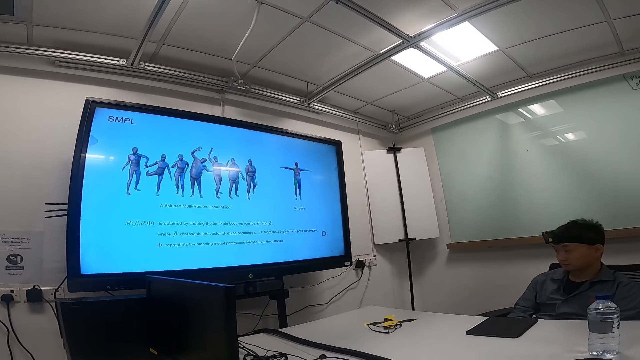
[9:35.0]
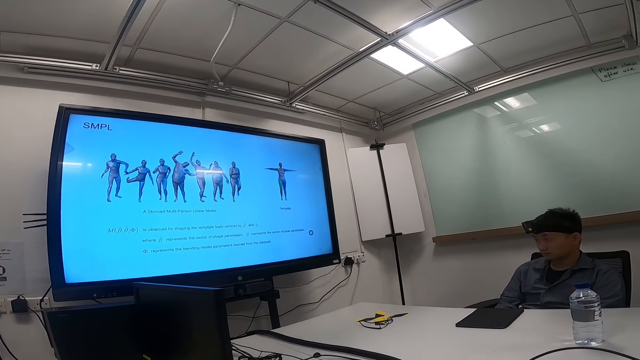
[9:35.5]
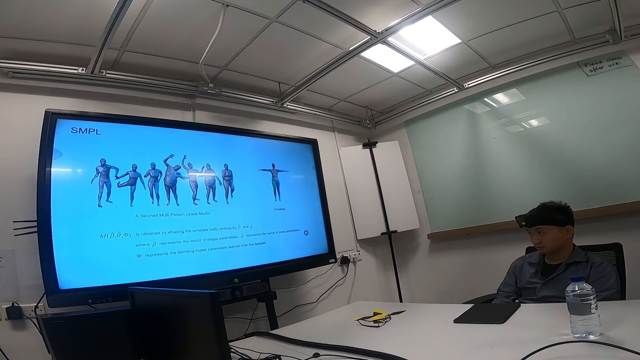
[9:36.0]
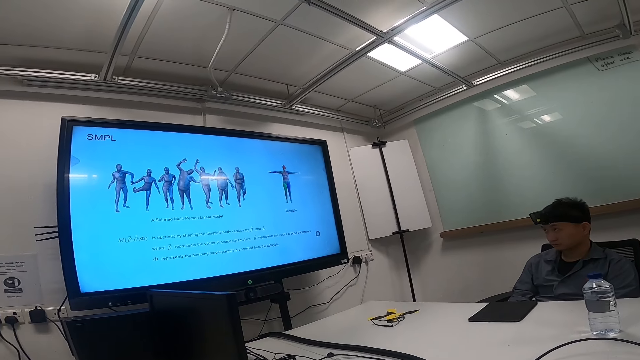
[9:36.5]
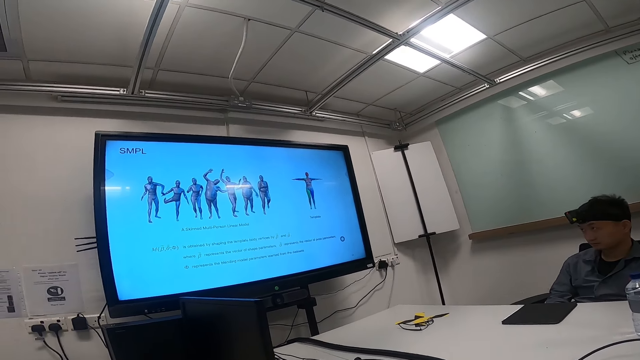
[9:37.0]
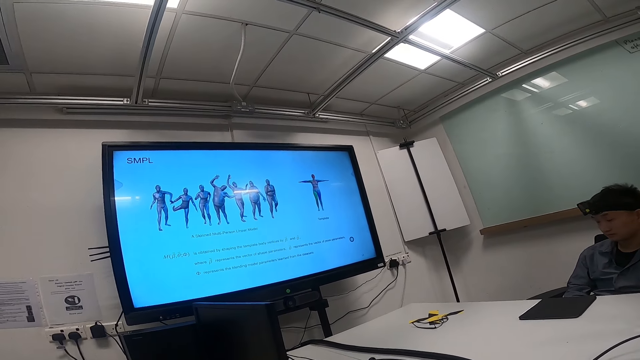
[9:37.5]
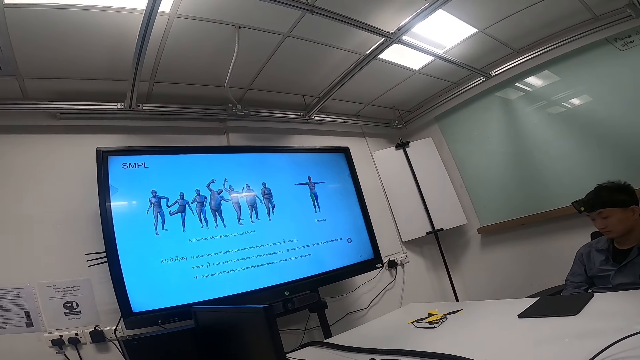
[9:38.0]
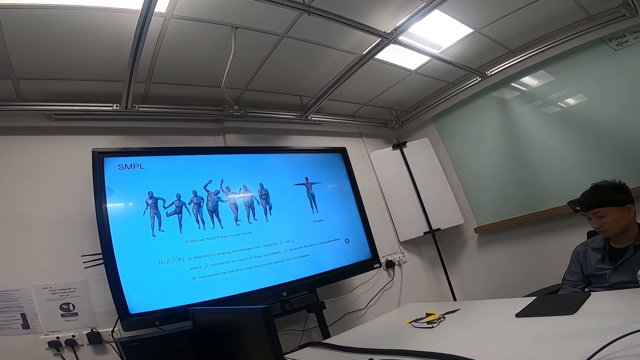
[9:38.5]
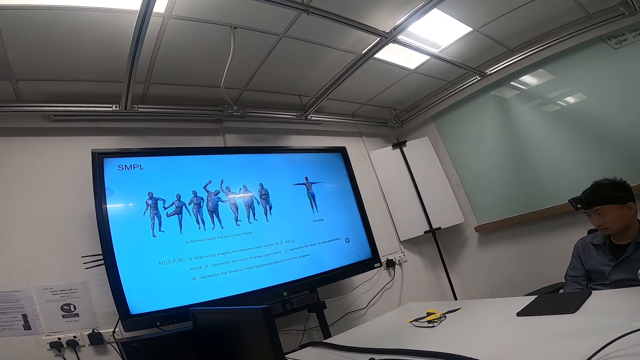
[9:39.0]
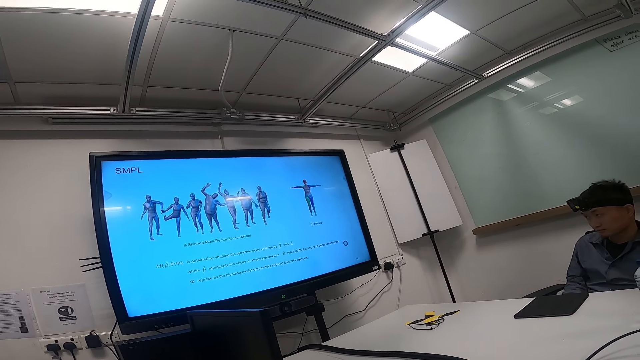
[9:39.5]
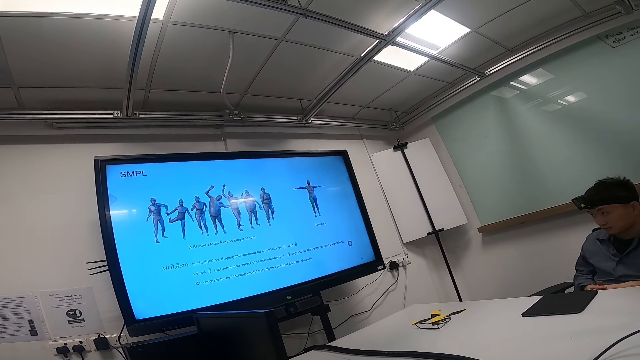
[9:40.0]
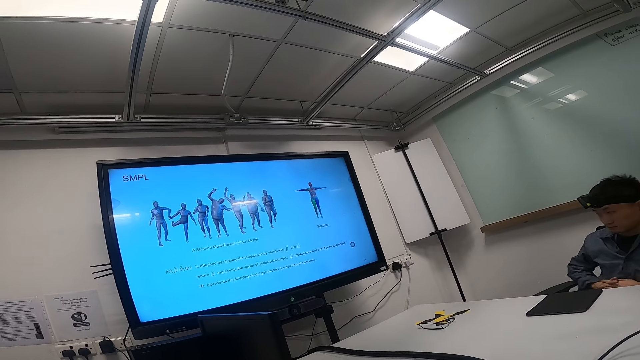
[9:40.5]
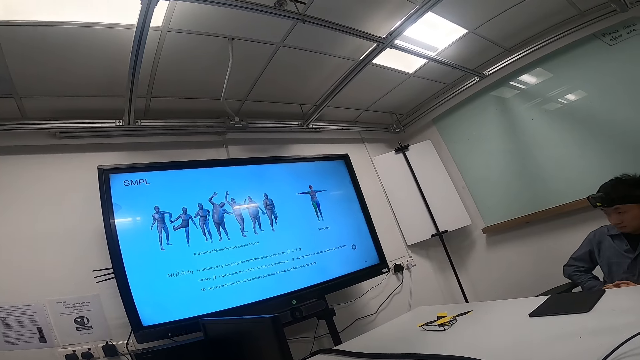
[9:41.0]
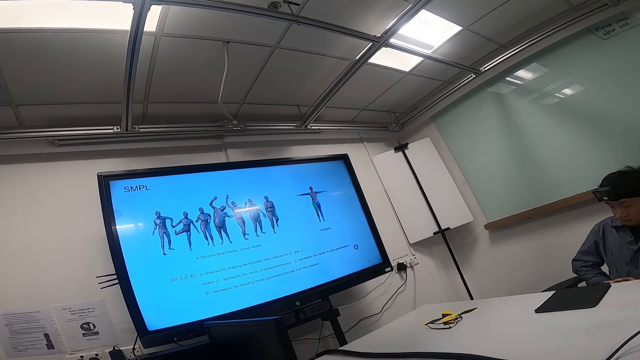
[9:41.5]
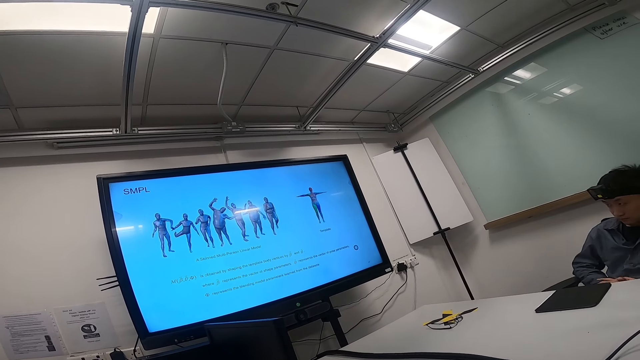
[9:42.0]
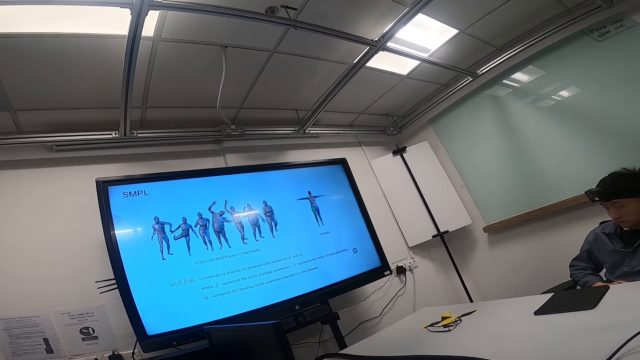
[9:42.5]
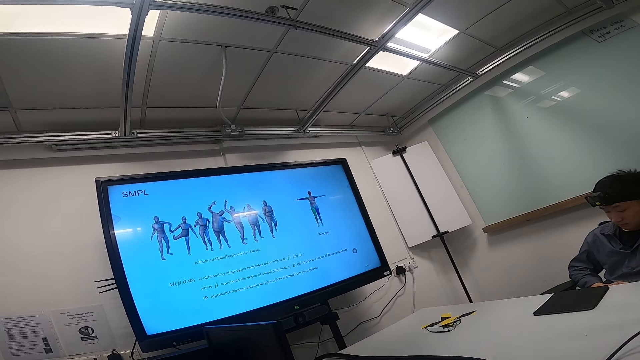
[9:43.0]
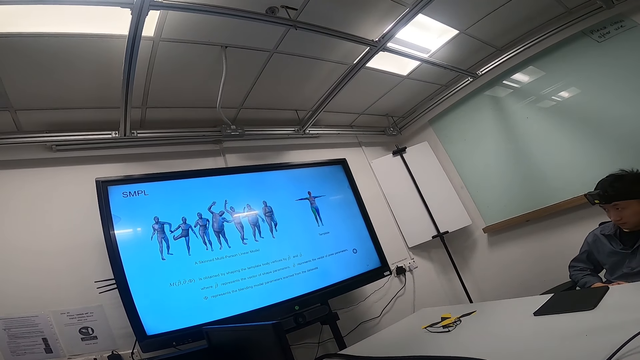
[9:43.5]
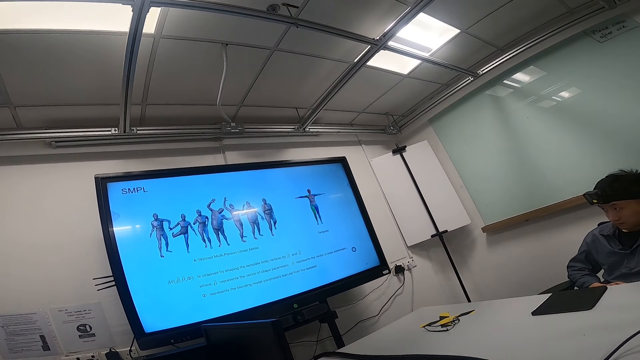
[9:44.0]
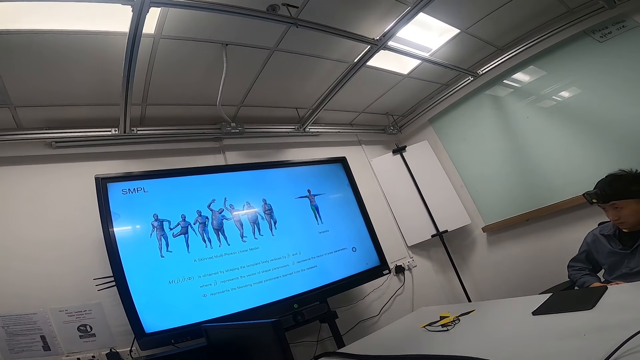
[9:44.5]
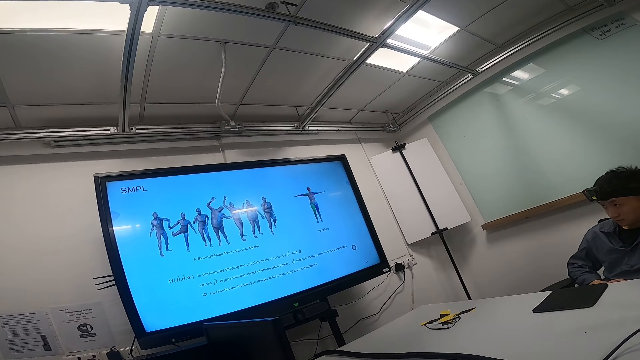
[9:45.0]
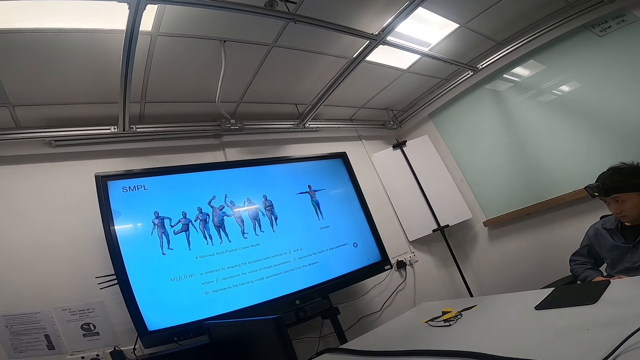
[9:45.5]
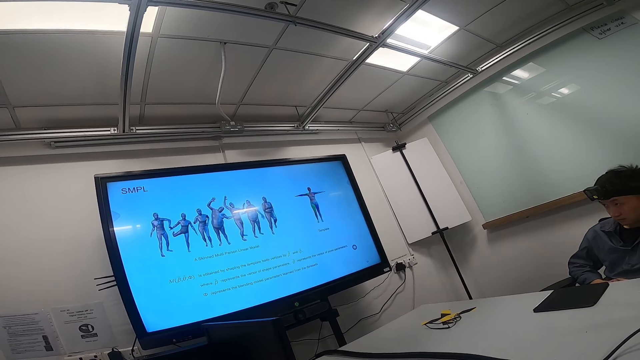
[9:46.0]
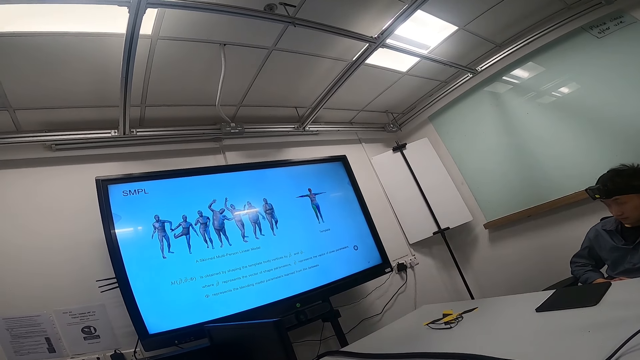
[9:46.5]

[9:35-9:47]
A man adjusts his hands. The man watches the news on a smart TV. The man gazes around the room.

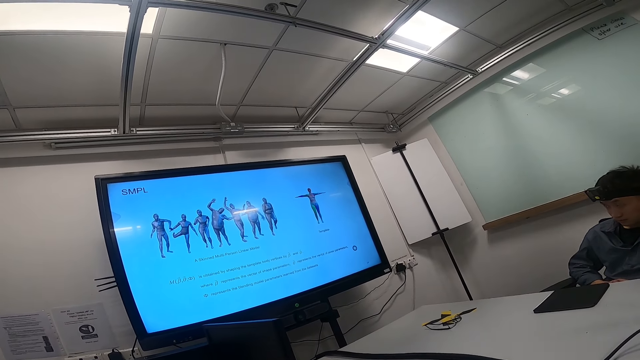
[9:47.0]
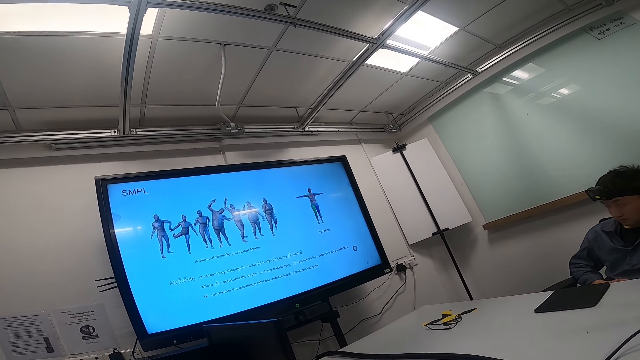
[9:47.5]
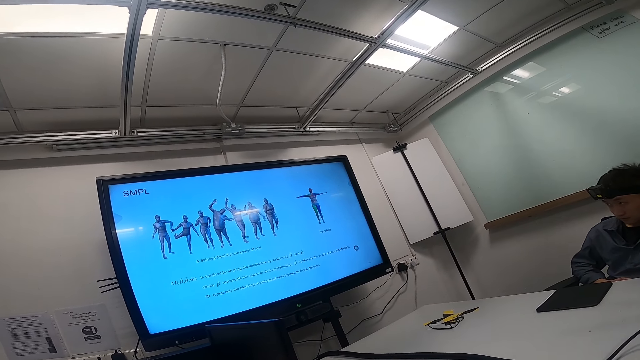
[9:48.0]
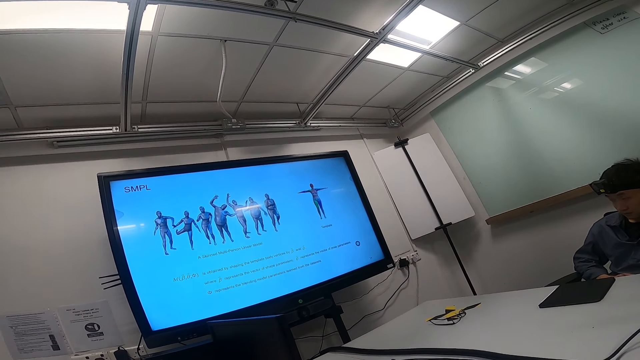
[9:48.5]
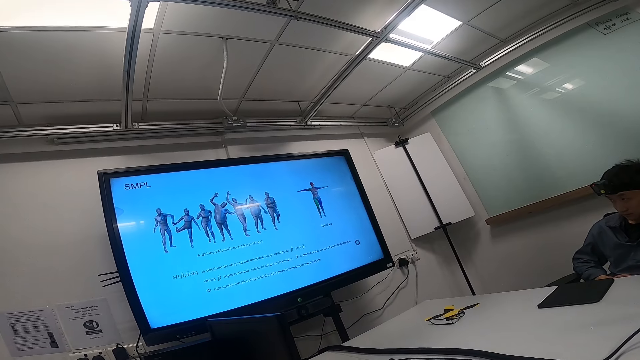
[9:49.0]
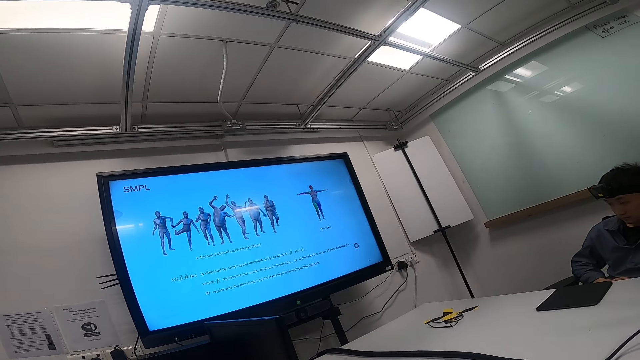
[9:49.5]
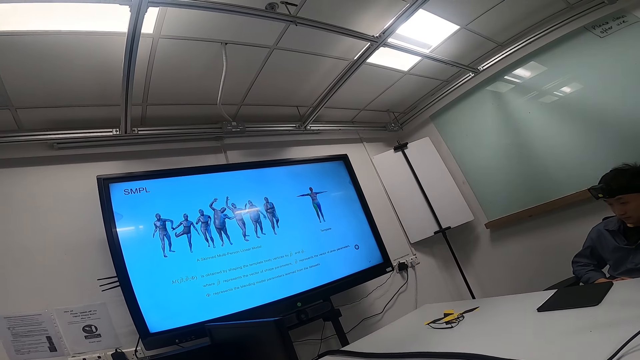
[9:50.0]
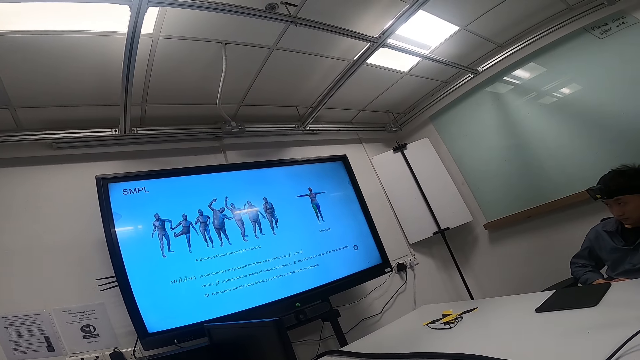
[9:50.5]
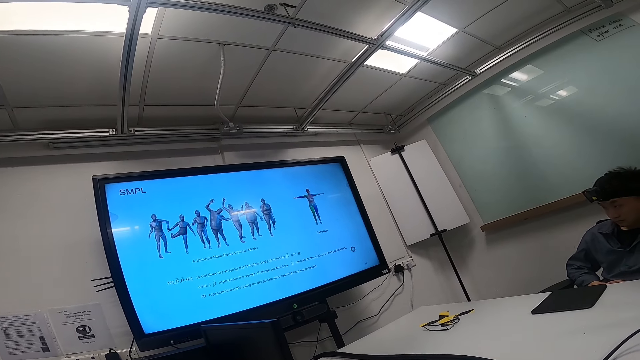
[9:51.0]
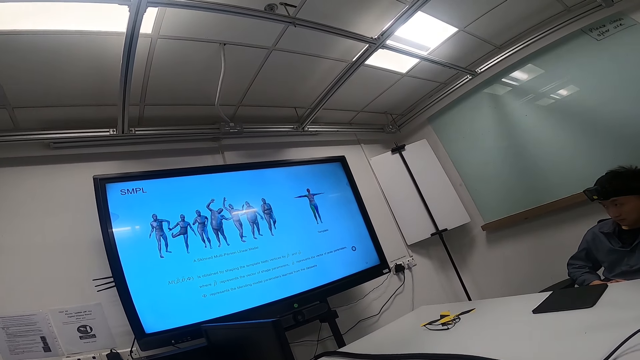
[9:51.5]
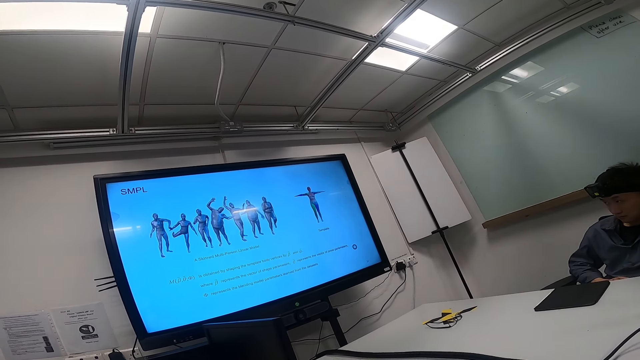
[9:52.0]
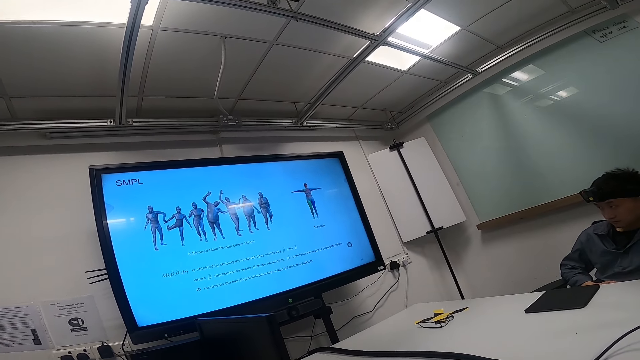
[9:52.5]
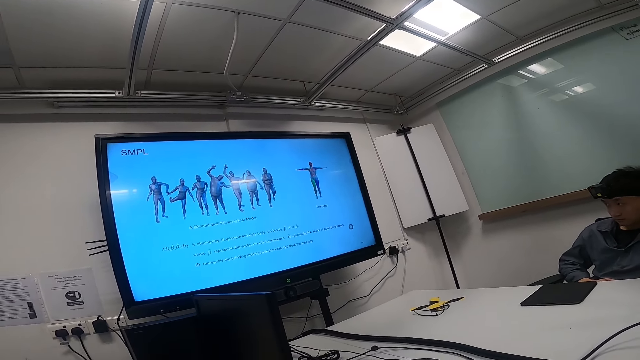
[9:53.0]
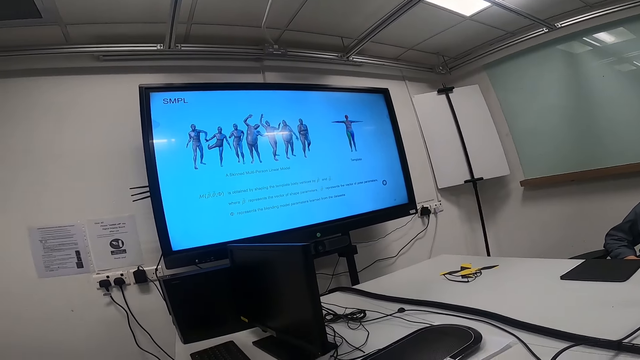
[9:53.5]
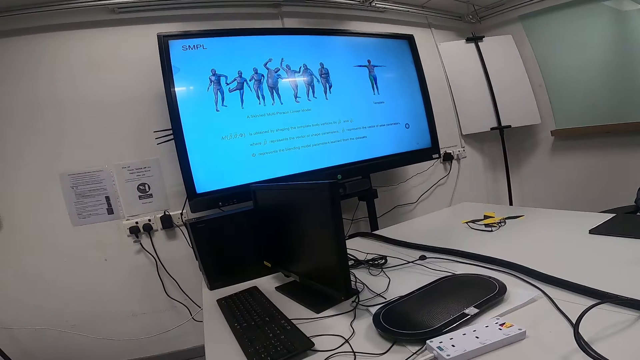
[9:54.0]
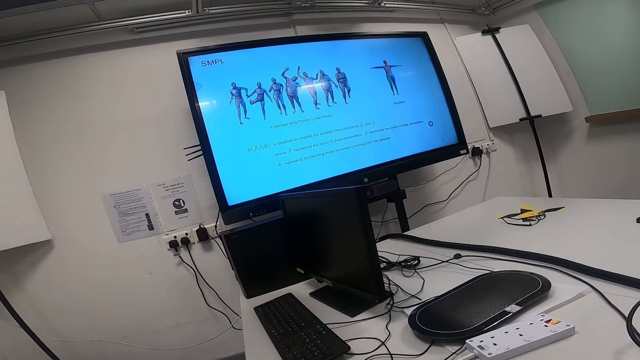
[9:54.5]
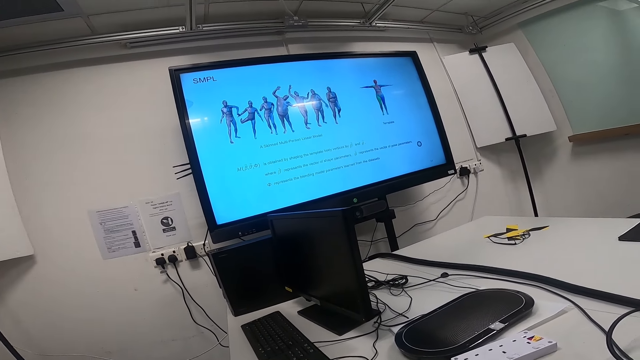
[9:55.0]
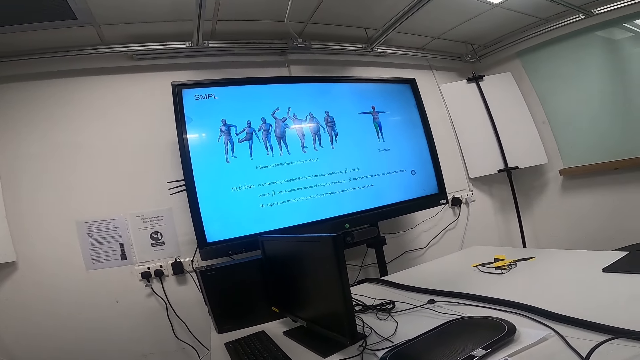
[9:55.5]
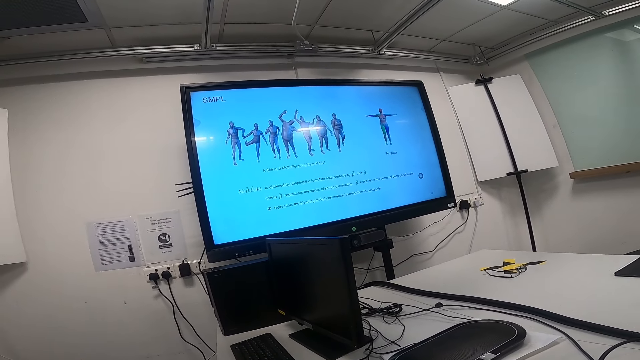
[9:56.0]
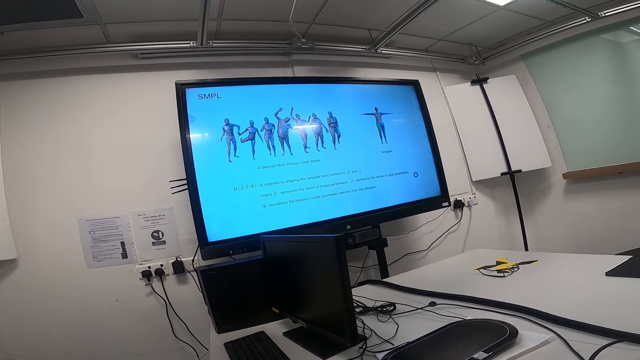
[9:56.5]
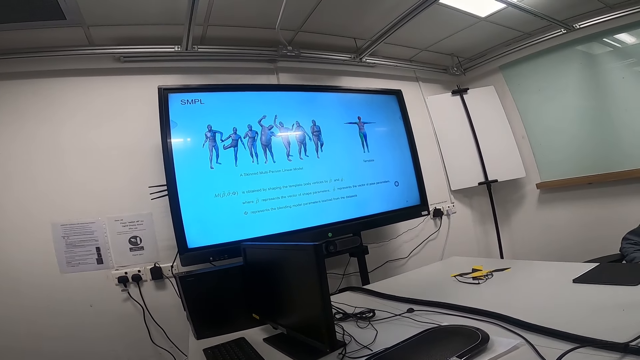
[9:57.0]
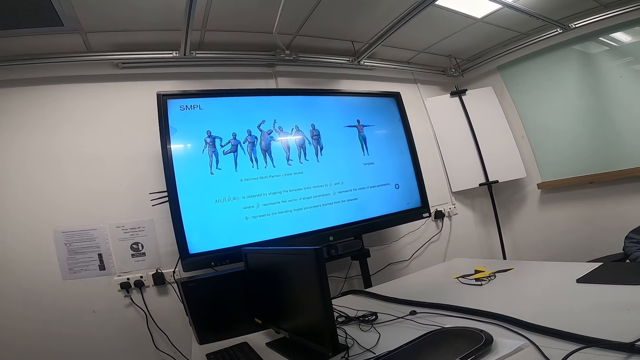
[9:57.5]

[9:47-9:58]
The camera wearer stares around in the house. They focus on the television.
